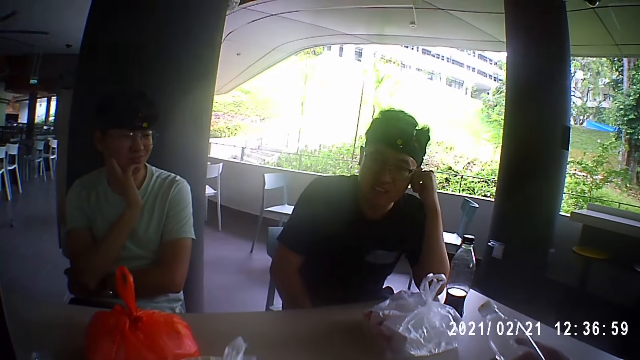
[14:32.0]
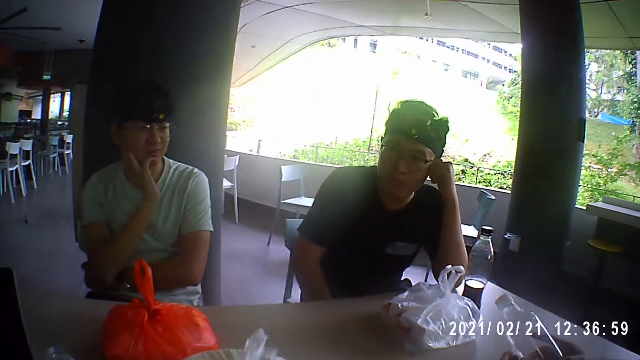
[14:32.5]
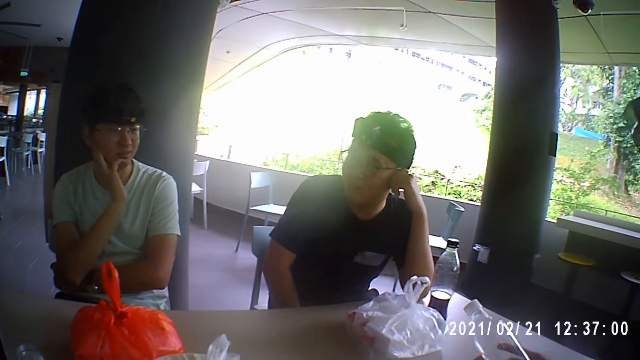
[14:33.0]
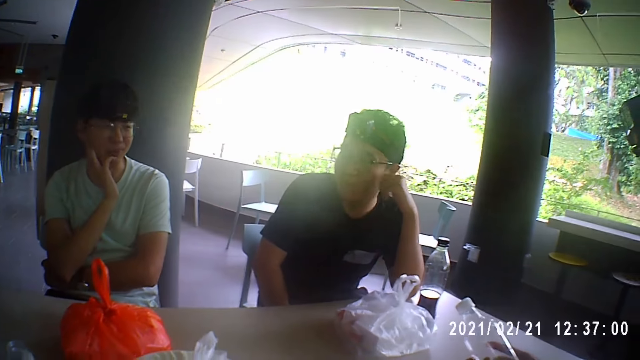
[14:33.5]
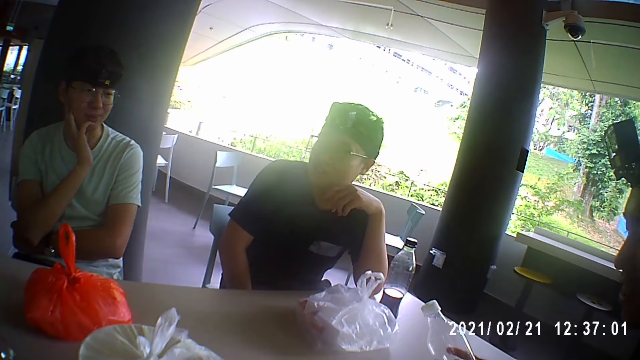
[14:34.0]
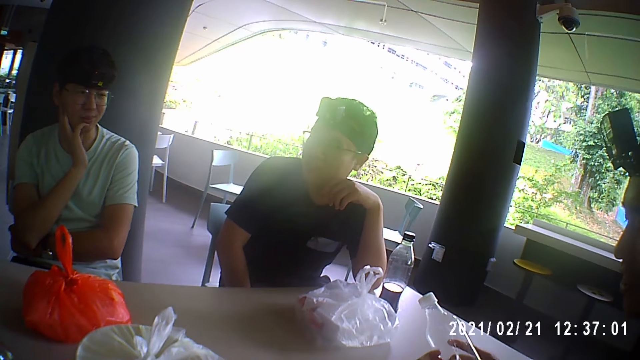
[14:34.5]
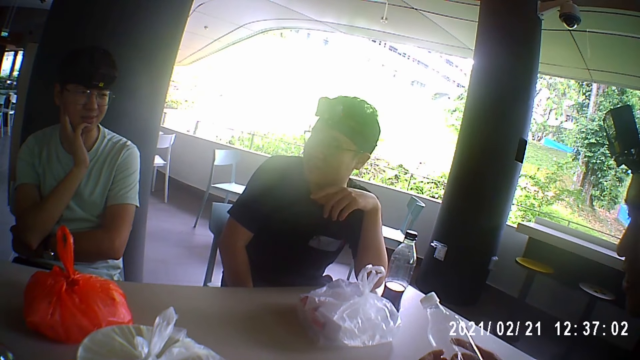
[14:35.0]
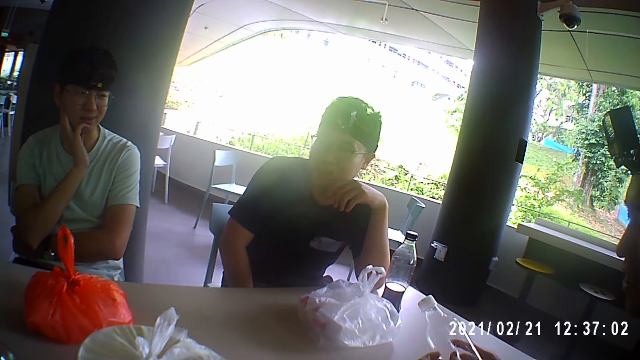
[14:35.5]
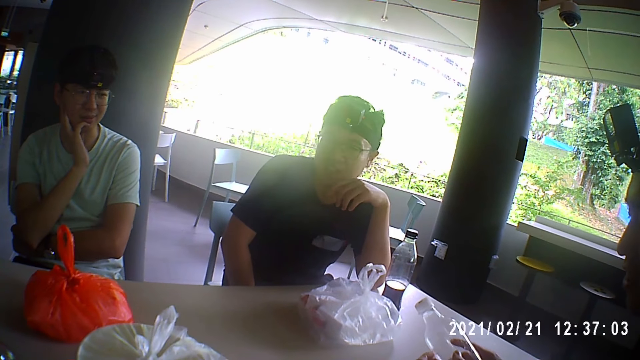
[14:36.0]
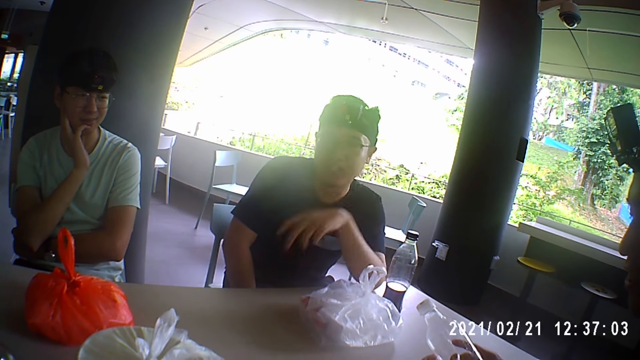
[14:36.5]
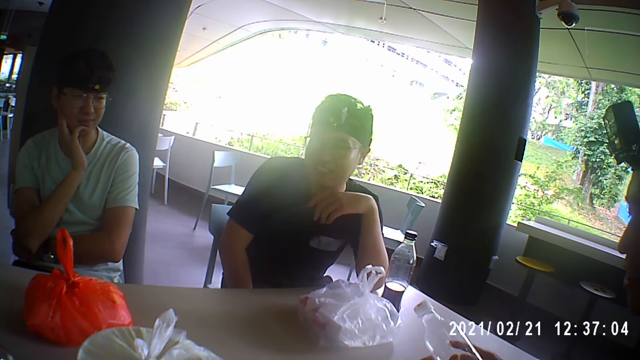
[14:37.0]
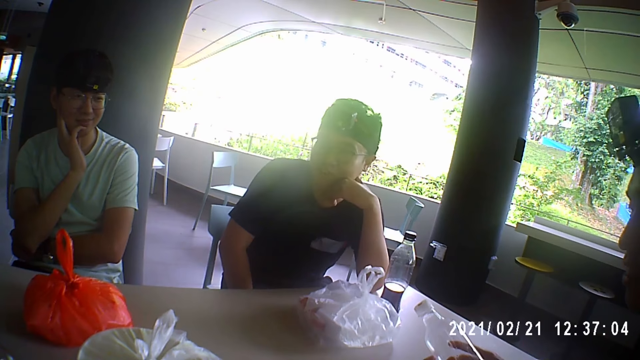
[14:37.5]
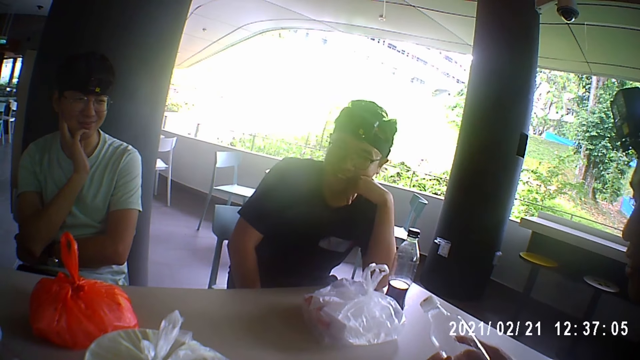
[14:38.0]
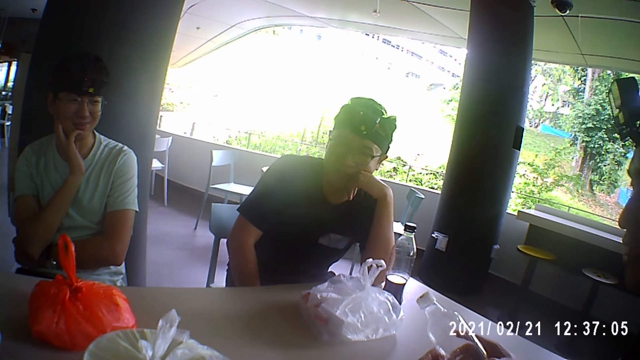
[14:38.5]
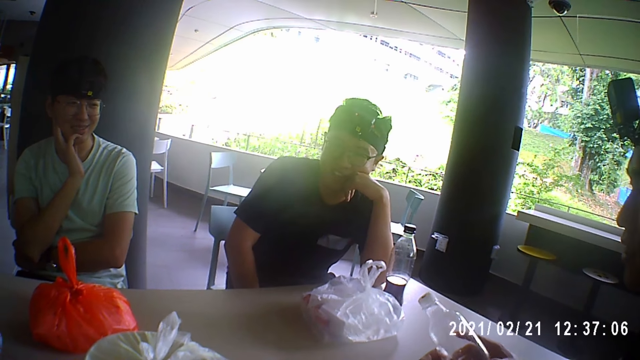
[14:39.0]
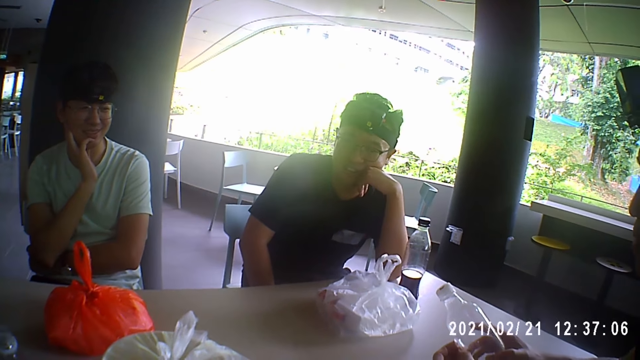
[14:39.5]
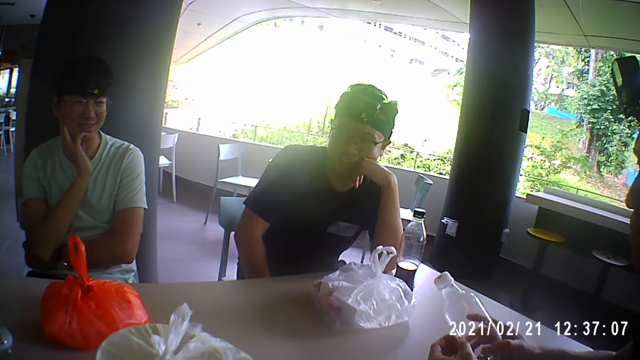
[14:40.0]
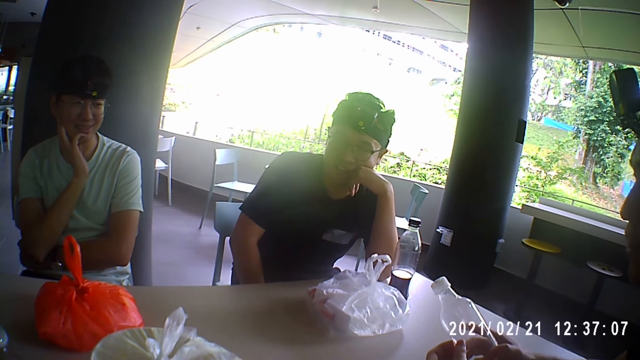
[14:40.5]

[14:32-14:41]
A man talks to the camera wearer, another man and a third man.

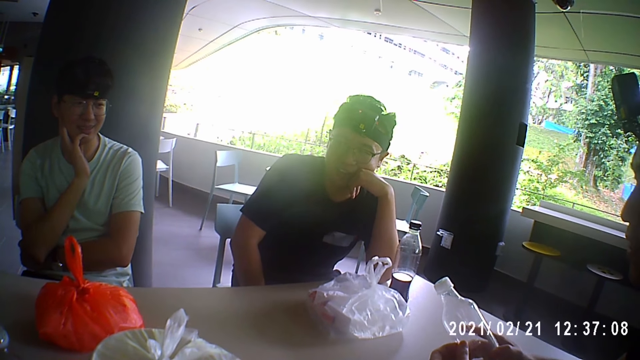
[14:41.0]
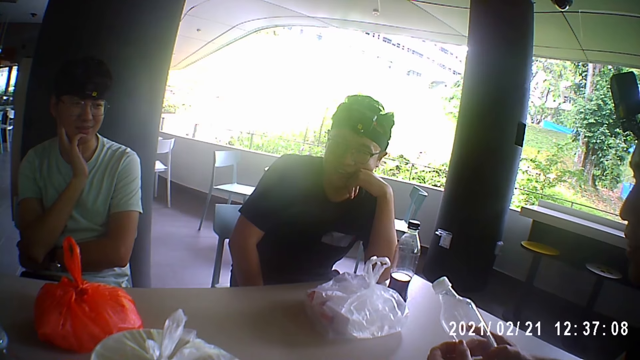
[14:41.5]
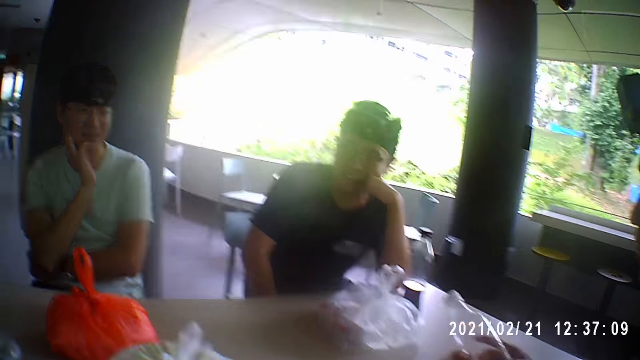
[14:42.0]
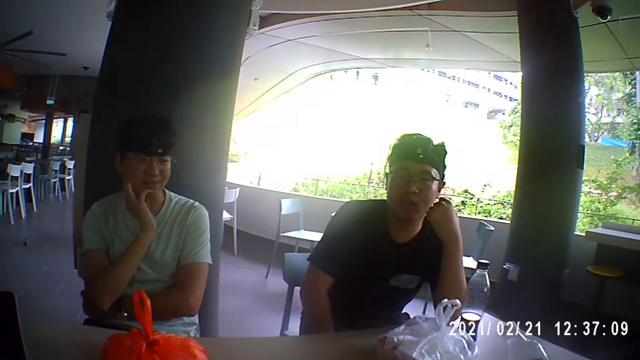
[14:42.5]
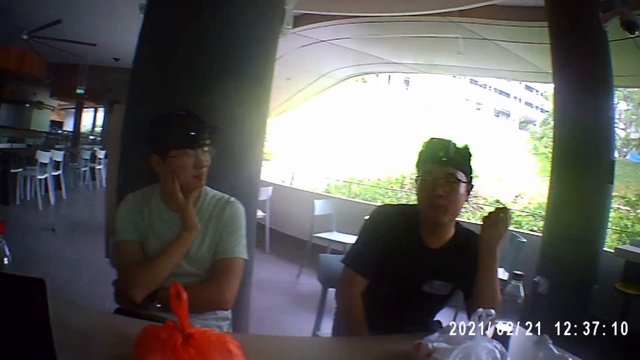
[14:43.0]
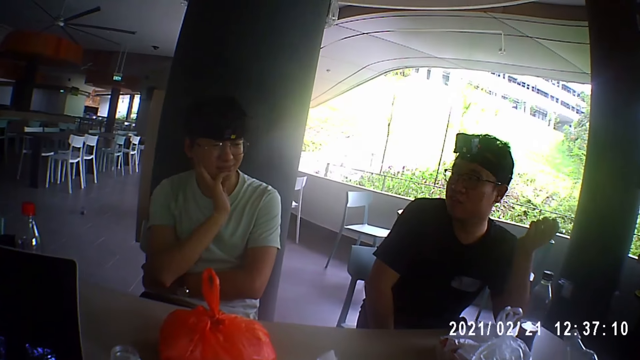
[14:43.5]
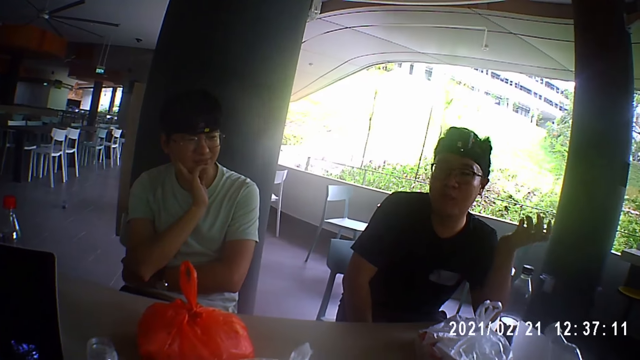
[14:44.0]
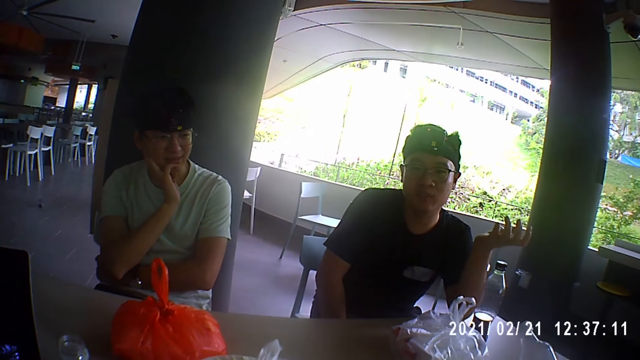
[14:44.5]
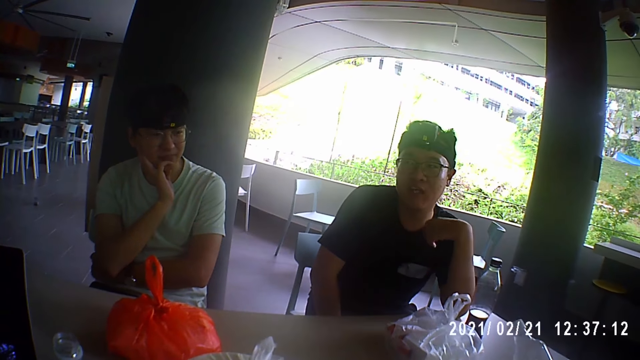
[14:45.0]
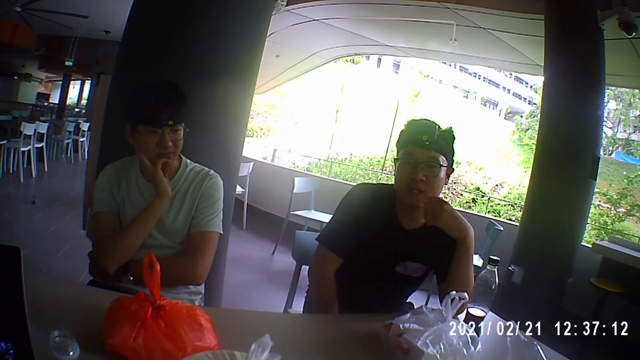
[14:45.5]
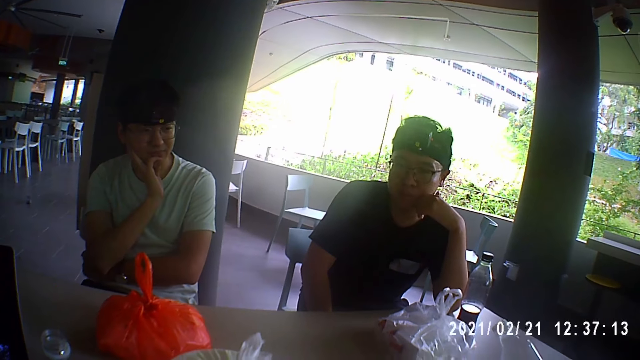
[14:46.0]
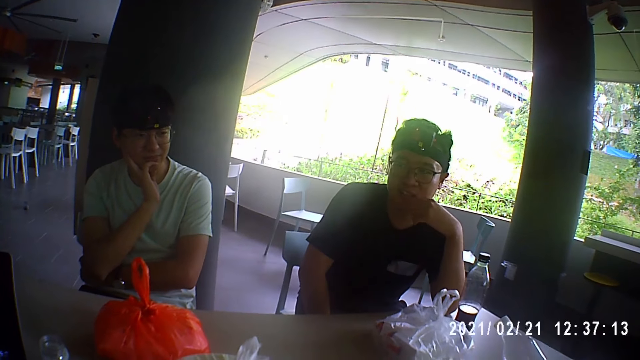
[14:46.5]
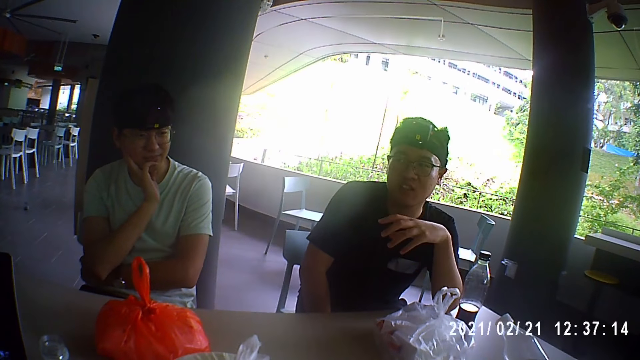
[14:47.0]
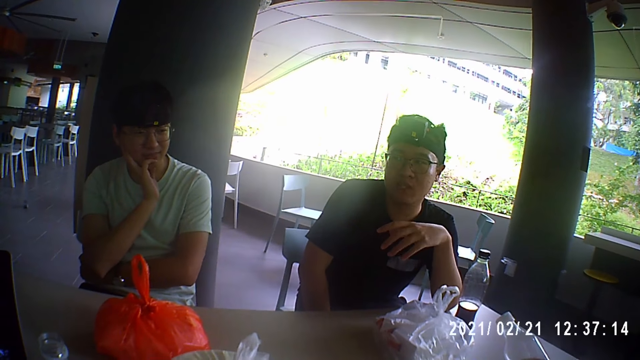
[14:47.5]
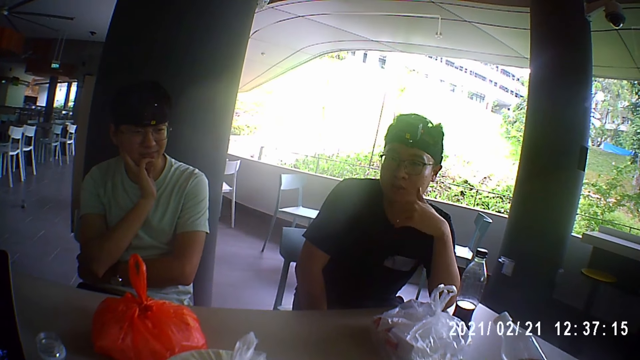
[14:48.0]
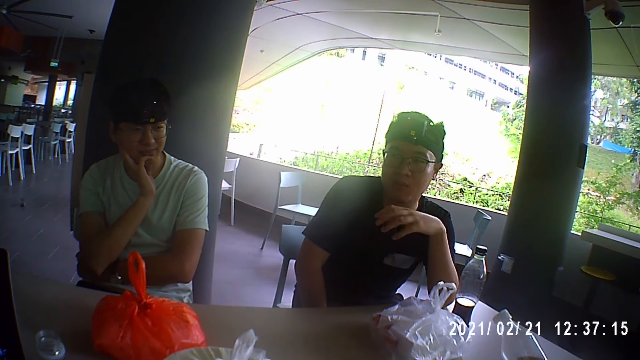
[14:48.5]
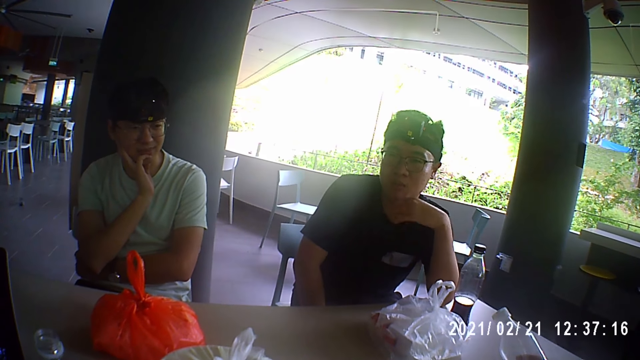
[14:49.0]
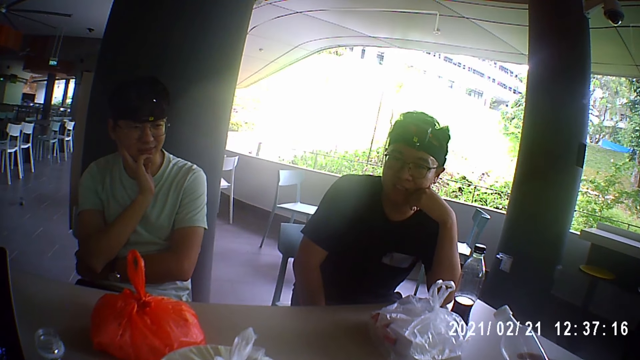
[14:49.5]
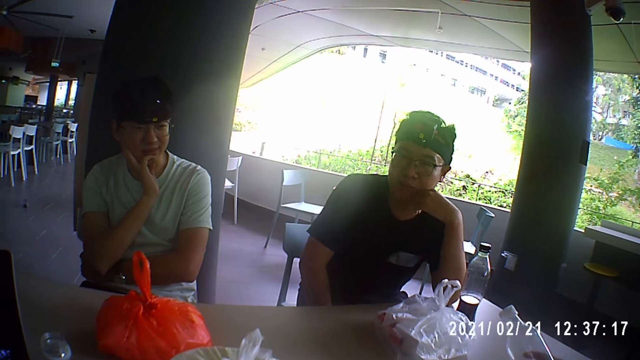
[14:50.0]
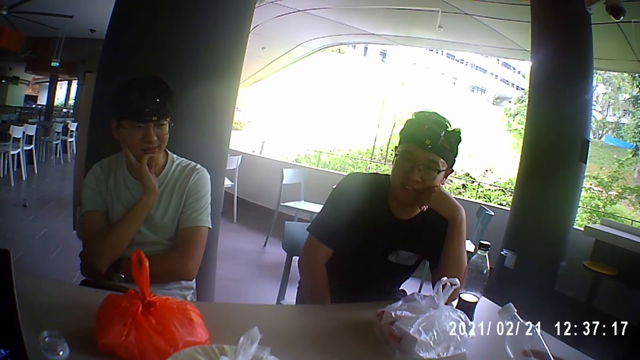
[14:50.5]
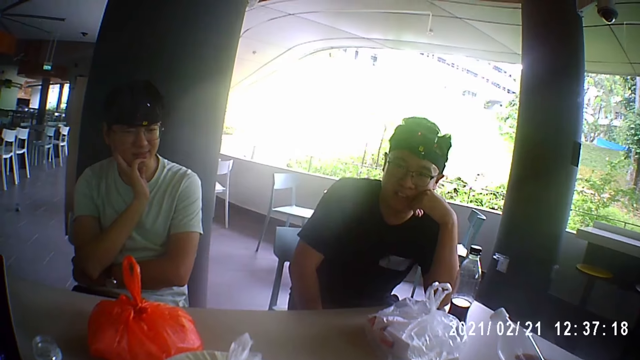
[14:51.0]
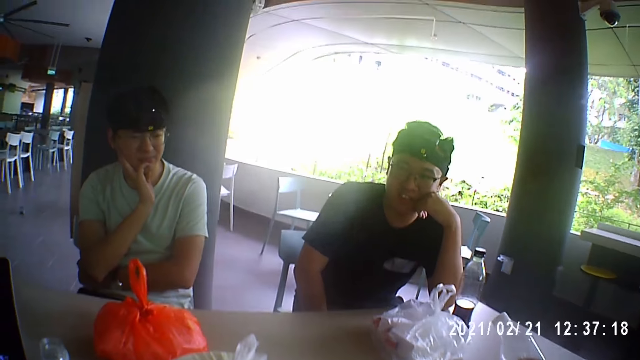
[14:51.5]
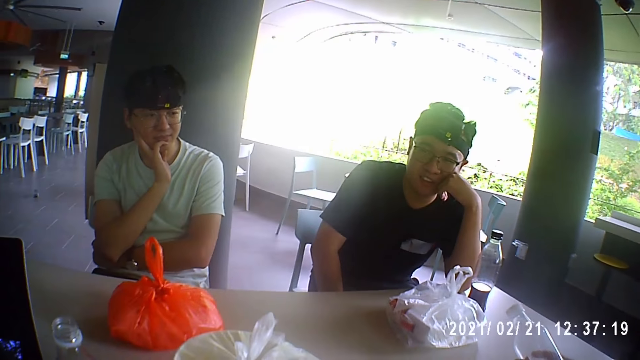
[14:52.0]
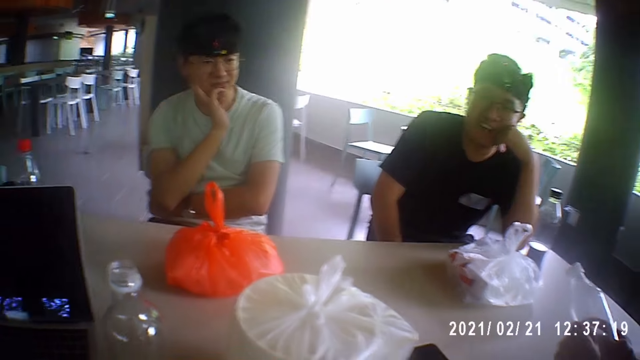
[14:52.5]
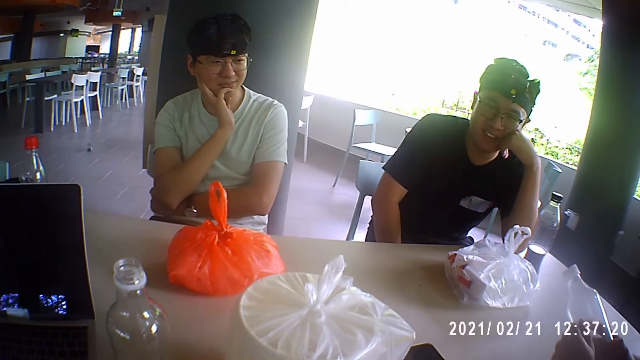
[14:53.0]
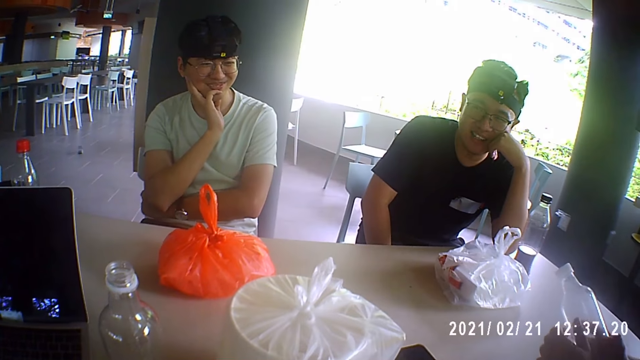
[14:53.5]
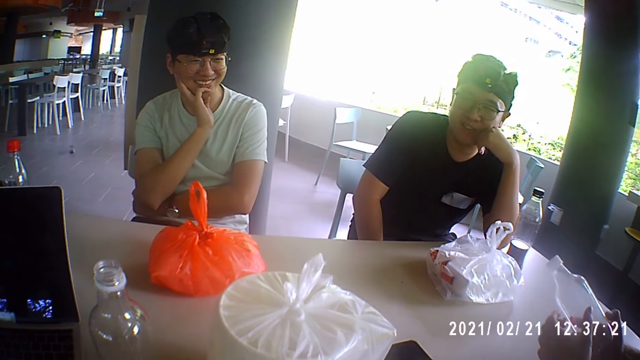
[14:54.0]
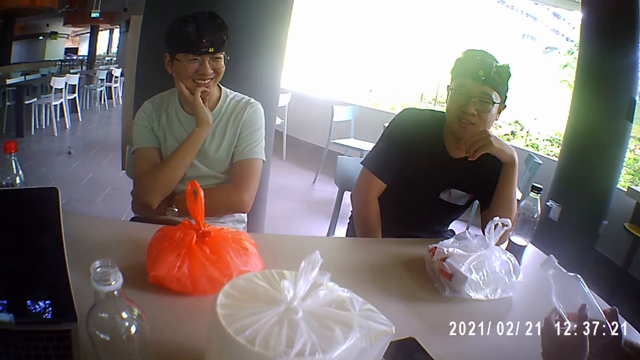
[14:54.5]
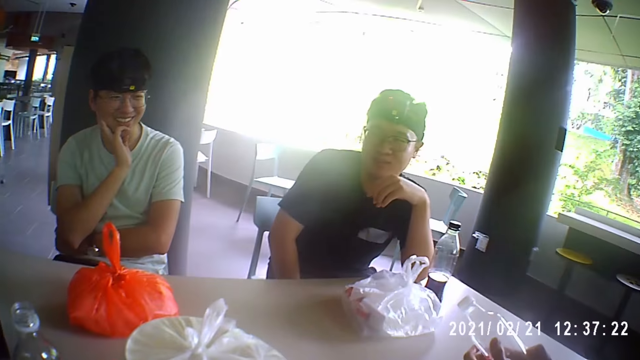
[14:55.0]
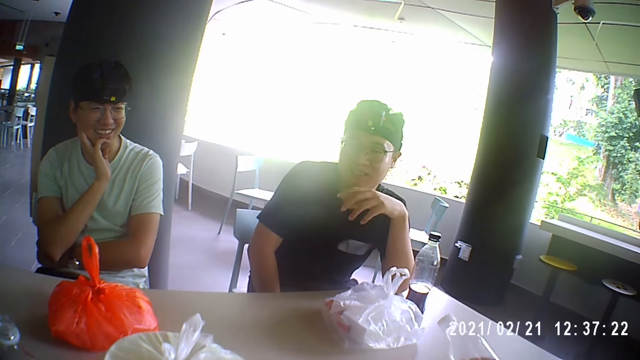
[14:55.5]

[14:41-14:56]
A man converses with the group of people. The man touches his face with his left hand.
